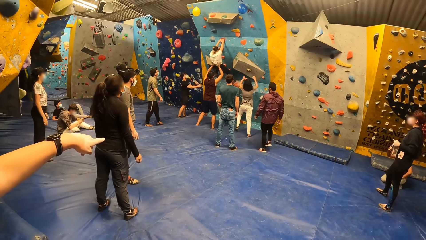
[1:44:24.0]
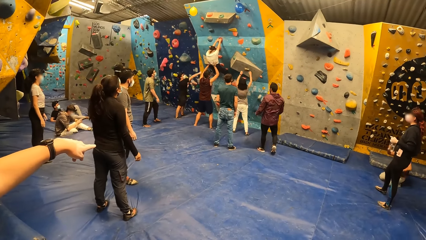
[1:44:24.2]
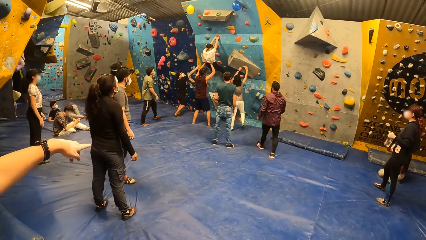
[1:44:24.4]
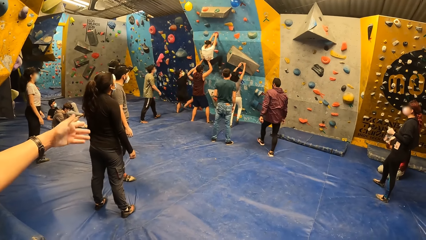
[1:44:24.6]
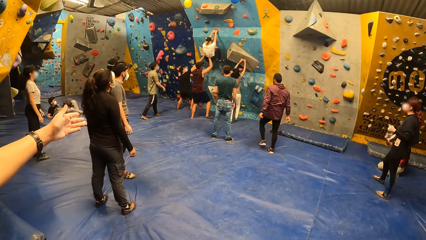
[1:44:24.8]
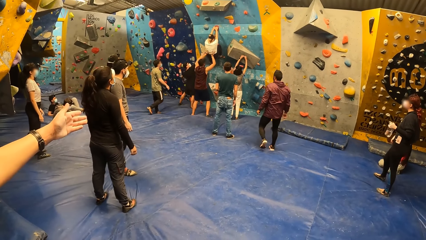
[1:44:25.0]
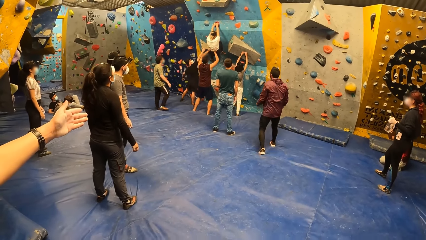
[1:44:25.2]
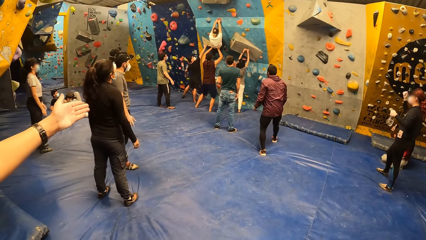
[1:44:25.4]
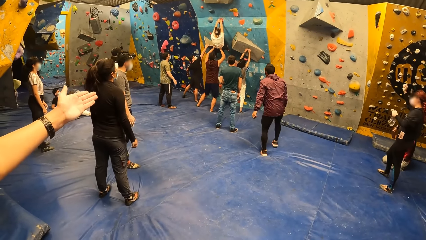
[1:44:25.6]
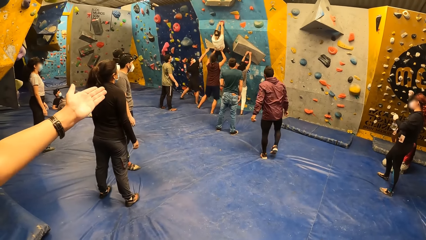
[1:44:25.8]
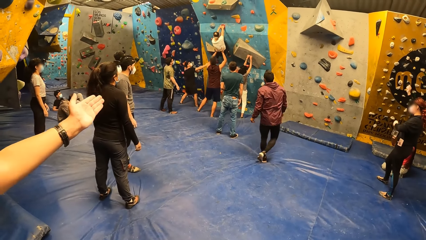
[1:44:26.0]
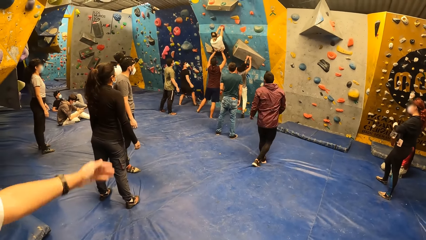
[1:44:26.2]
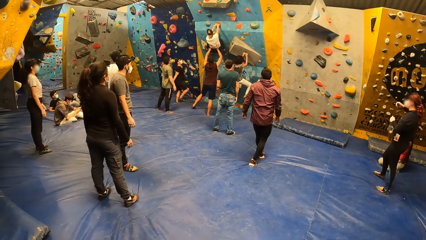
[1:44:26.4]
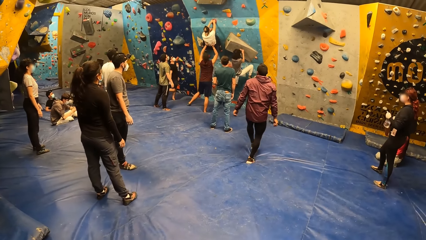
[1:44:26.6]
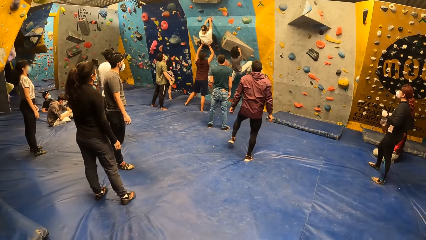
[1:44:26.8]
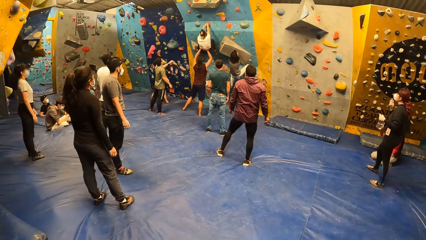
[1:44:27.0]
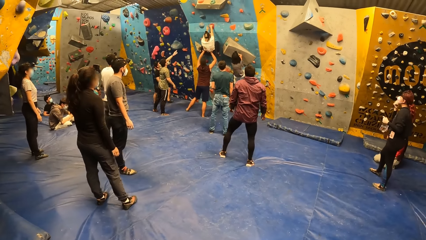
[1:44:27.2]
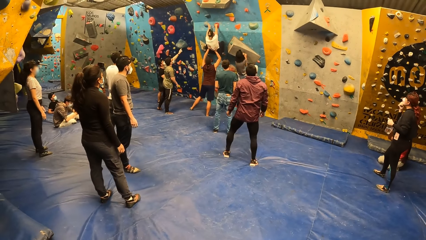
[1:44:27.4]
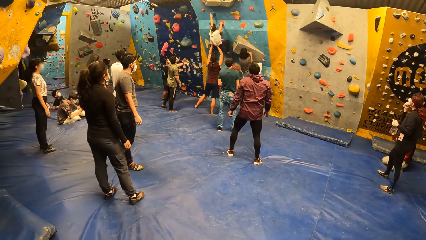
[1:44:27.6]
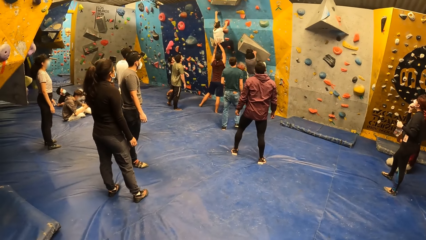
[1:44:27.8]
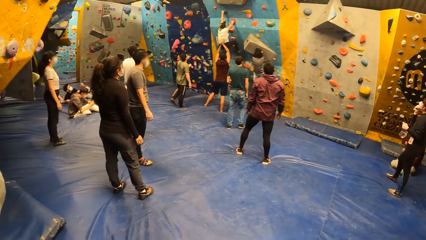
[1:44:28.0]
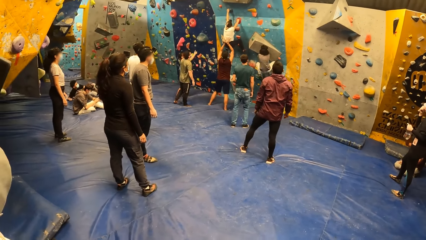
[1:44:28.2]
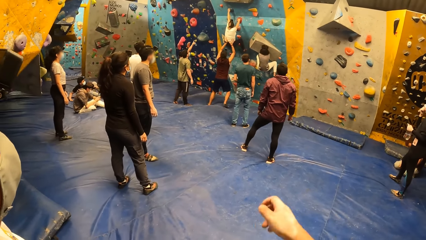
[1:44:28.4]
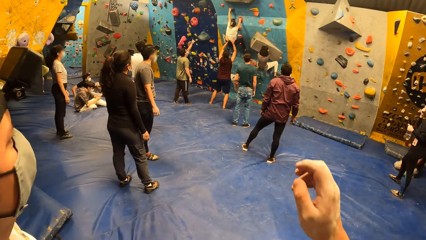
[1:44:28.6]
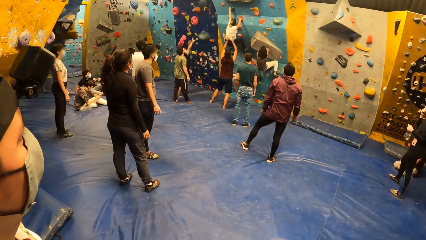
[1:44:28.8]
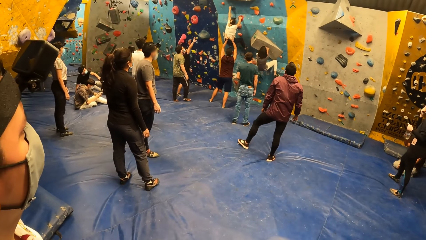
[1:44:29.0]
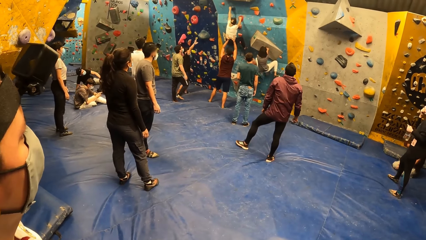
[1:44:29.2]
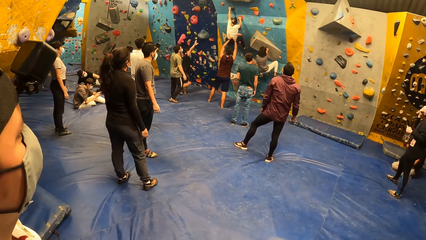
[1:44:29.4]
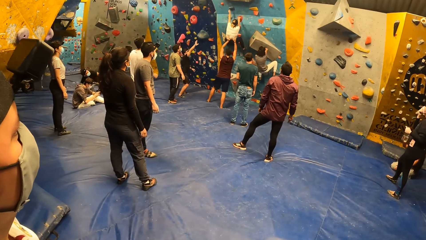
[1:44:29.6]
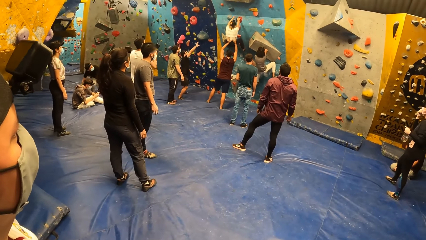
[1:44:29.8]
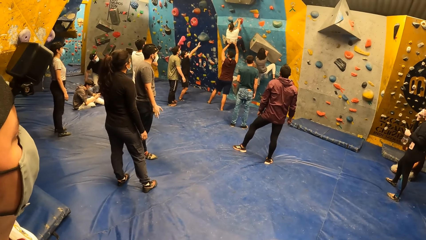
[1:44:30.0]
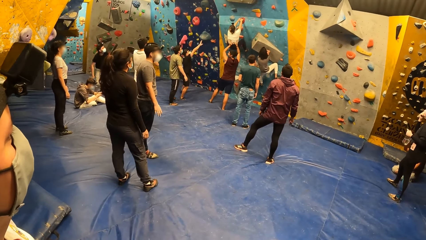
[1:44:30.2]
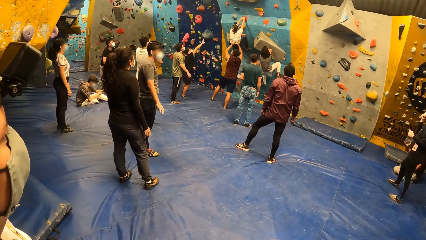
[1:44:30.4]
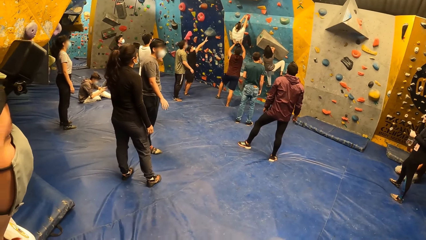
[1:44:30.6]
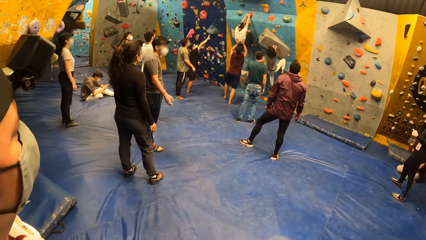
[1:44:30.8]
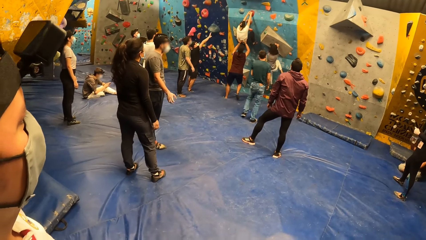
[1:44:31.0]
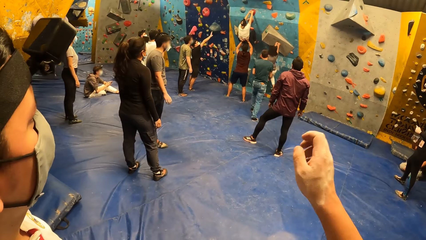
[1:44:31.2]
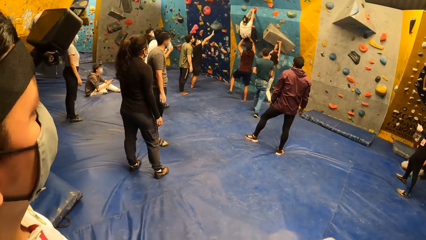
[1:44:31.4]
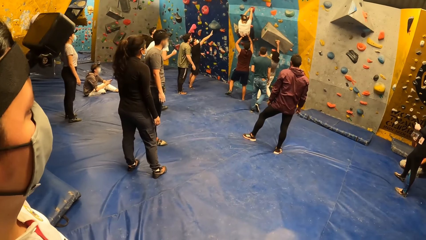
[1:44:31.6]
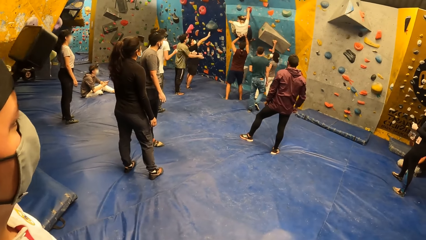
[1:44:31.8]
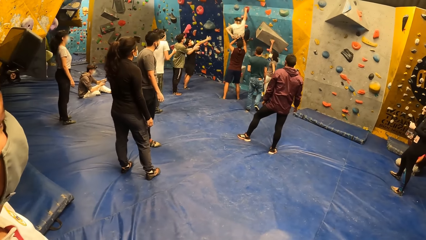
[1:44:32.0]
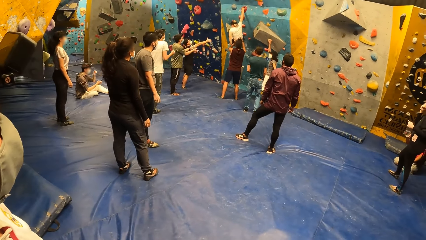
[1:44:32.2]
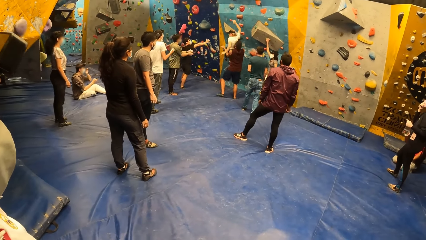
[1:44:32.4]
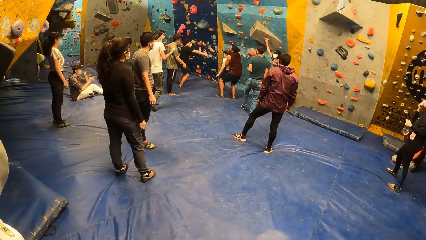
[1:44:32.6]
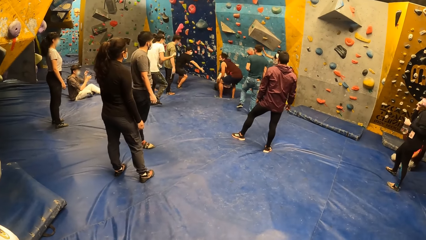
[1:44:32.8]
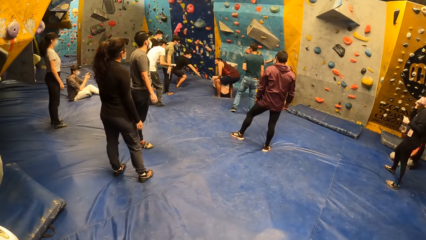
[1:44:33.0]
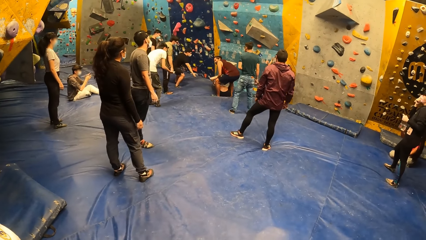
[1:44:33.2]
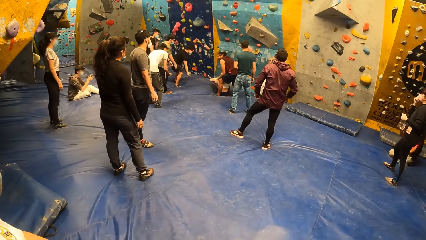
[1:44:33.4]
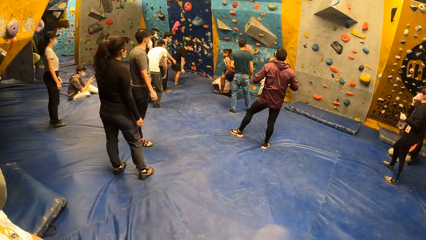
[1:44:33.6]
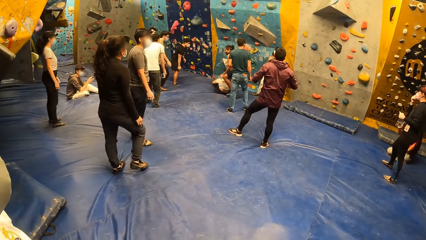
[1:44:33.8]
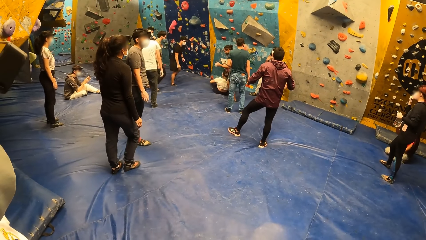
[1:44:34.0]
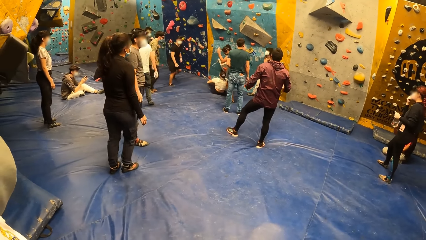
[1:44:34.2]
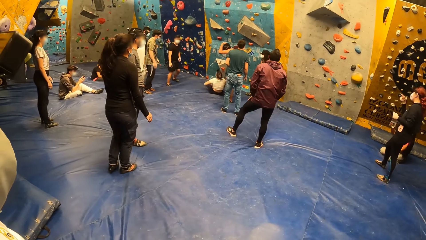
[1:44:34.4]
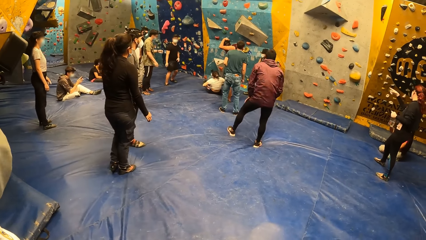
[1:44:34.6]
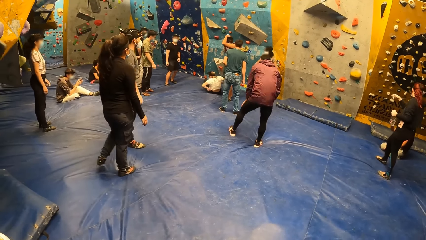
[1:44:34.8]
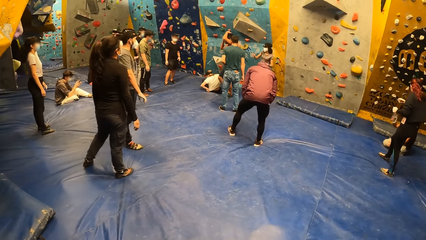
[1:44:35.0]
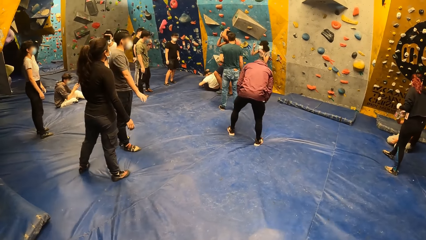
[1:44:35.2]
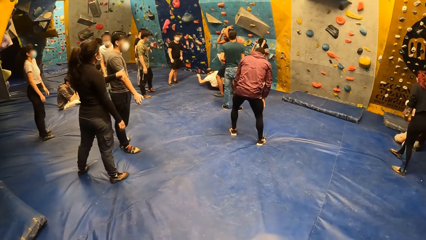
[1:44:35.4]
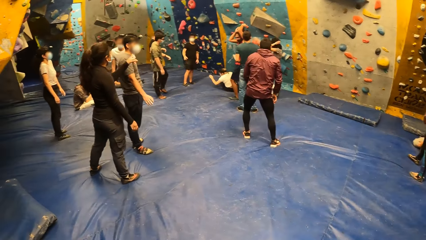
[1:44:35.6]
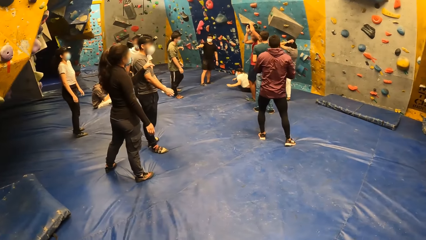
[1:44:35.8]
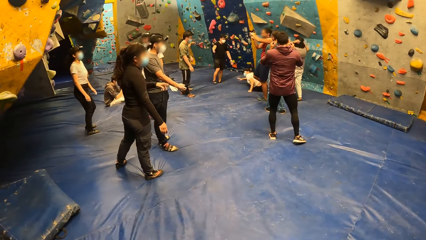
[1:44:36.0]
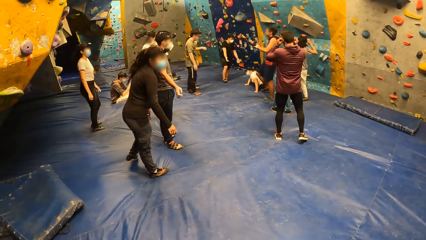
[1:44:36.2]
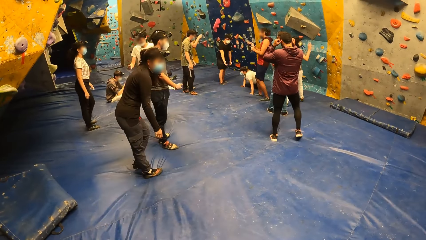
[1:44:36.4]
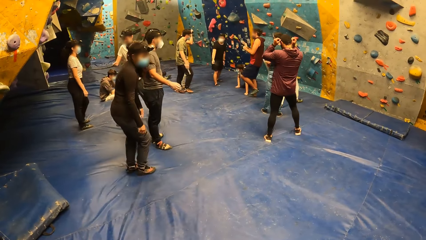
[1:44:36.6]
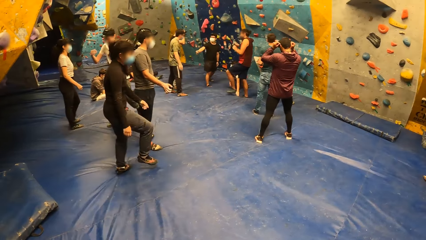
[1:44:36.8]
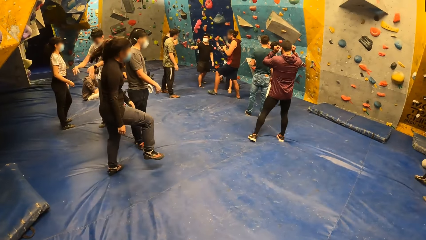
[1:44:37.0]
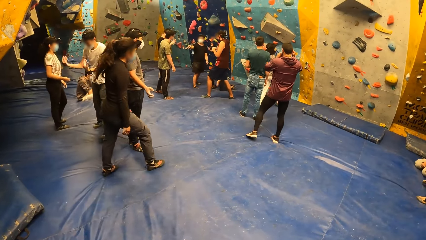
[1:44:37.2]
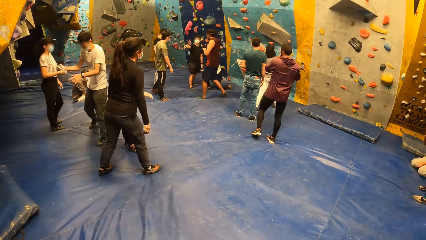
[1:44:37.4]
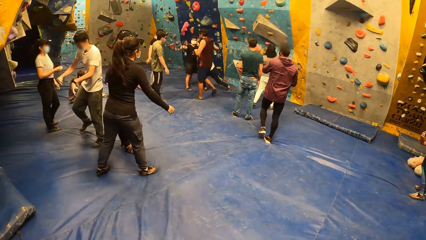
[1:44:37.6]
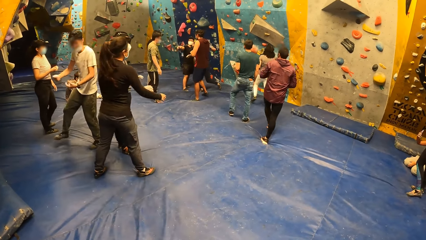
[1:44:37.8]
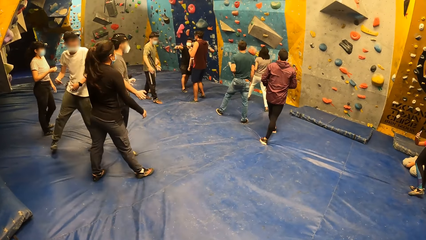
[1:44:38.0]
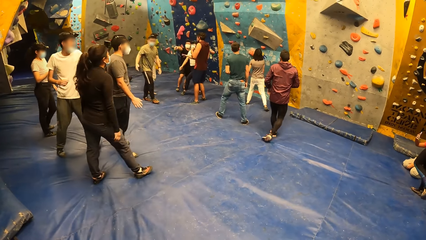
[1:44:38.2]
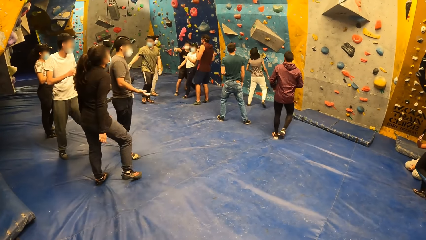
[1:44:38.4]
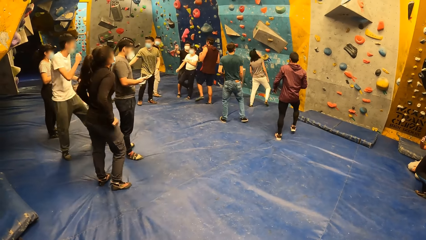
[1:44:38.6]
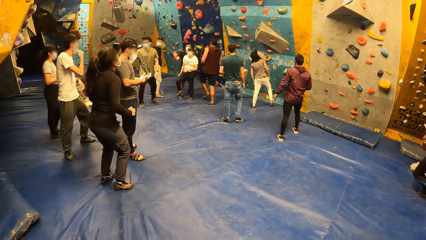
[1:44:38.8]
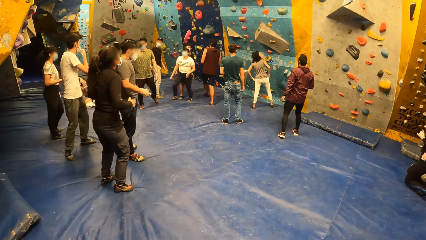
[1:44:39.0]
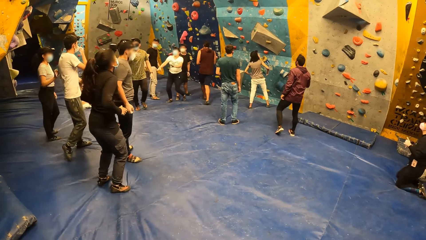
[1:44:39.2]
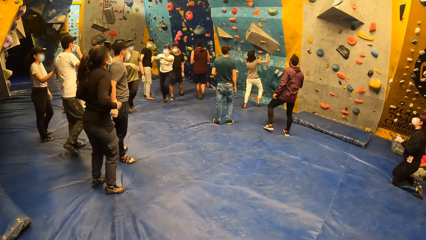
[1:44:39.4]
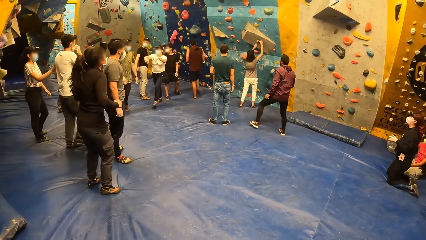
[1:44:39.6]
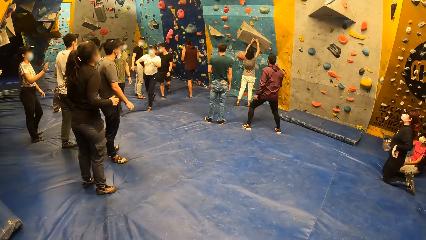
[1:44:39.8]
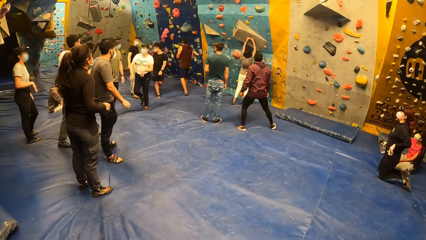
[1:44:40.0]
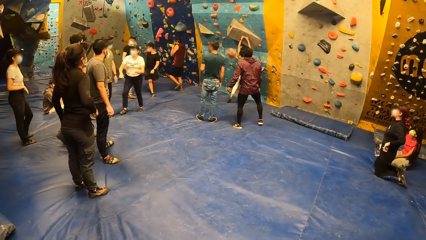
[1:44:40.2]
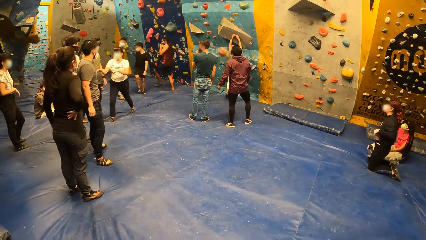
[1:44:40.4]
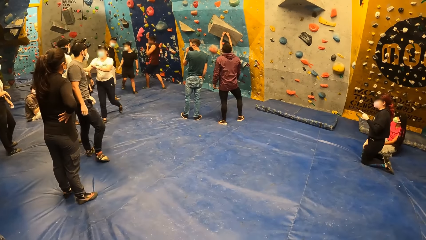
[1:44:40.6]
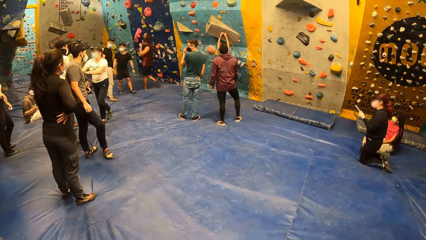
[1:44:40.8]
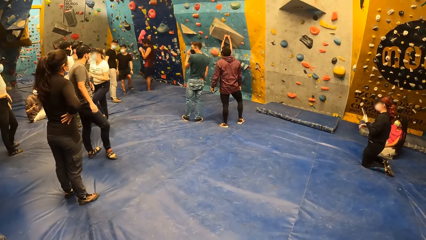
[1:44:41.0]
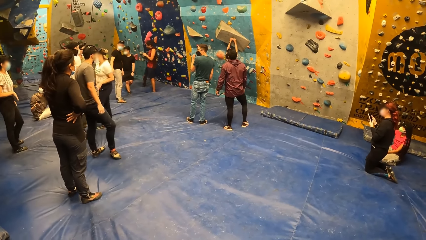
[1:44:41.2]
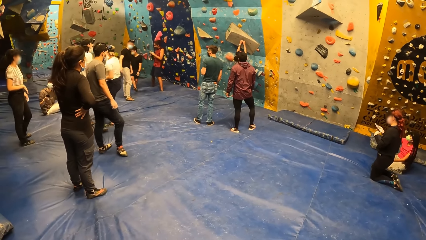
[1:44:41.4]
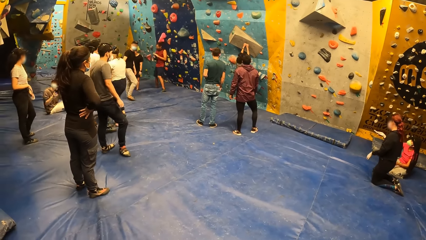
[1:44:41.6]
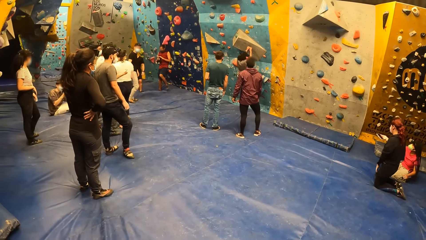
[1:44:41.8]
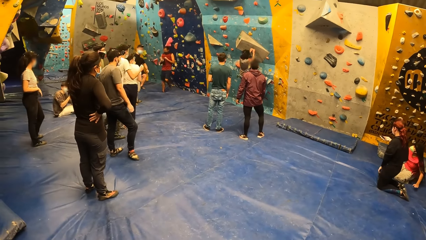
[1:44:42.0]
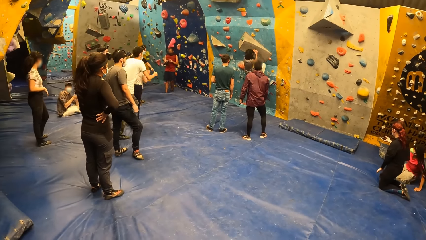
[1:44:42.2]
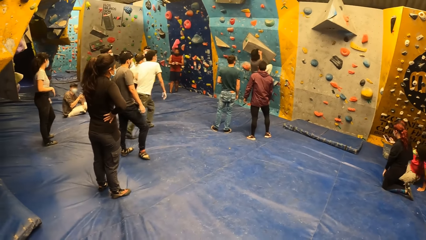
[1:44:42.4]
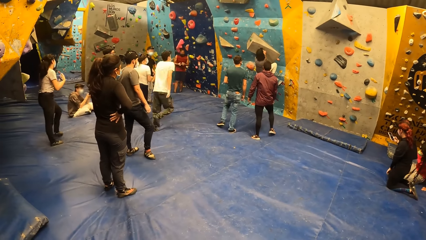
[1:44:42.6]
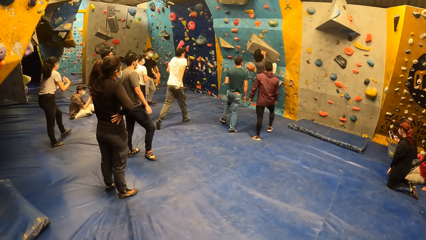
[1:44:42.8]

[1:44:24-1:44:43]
A woman climbs the bouldering wall with both hands and feet. A person climbs the wall. The woman jumps down from the bouldering wall. The camera wearer does something. A man interacts with the woman. The woman holds a climb hold with both hands. The person climbs the wall.
